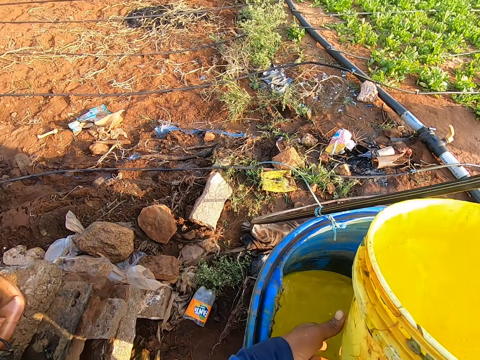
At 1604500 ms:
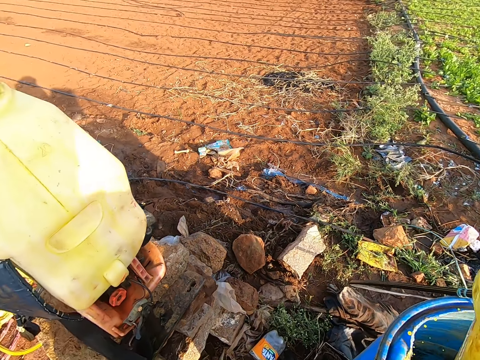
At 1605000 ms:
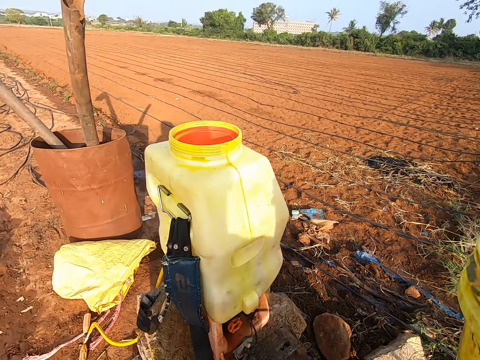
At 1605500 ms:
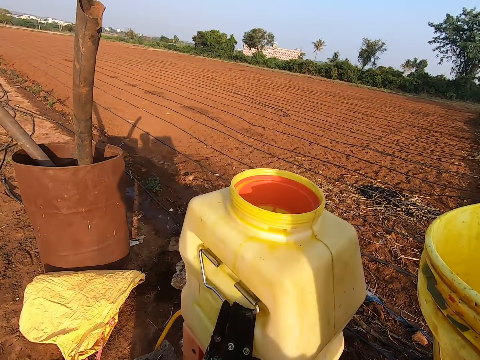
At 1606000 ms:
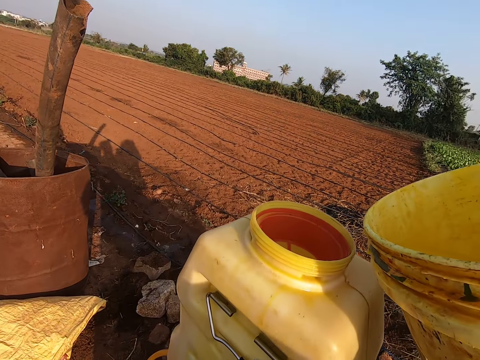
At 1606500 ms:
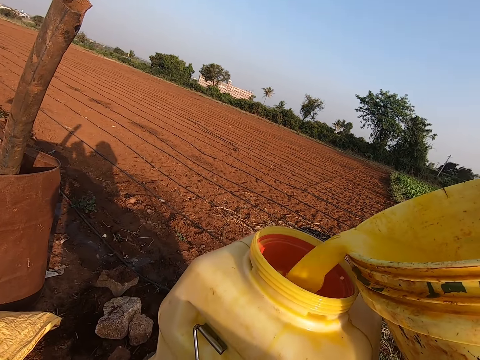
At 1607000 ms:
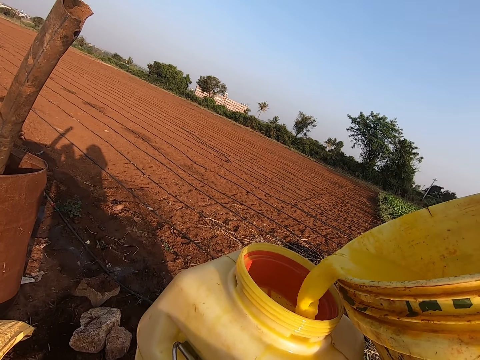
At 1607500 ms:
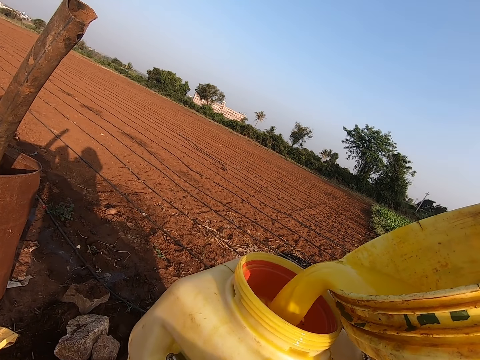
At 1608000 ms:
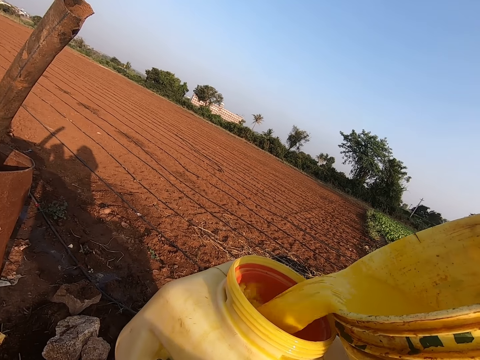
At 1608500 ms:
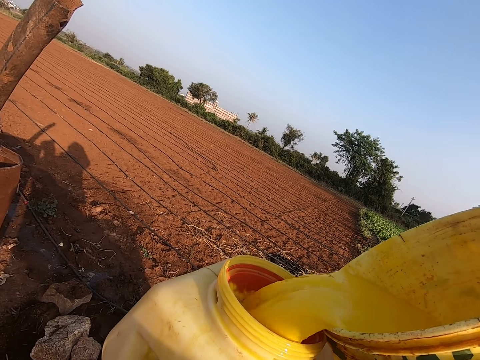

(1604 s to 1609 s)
The camera wearer holds the bucket with his hands. He pours the fumigant in the bucket into the knapsack sprayer tank with his hands.

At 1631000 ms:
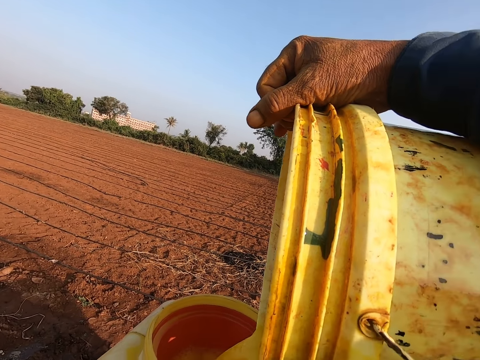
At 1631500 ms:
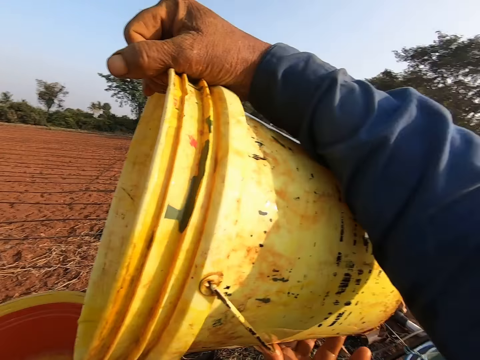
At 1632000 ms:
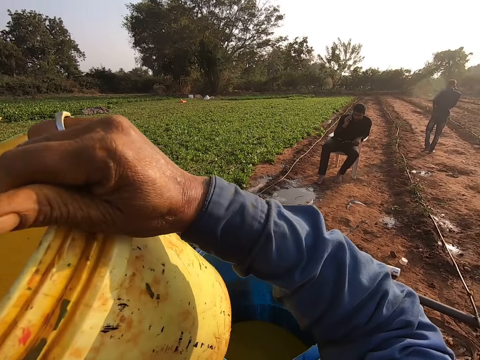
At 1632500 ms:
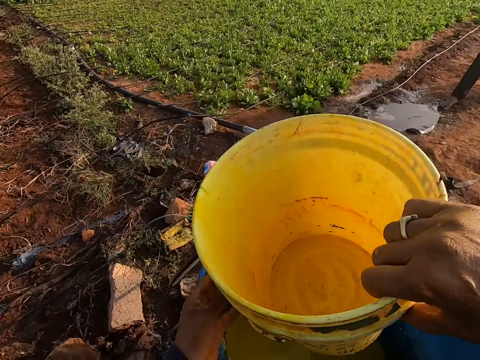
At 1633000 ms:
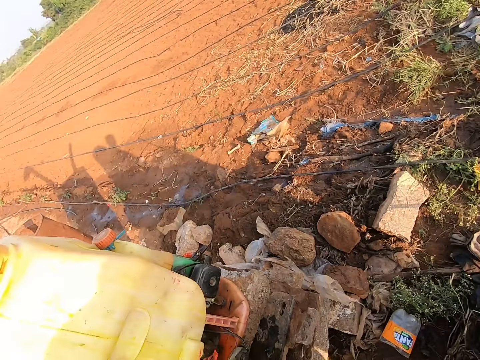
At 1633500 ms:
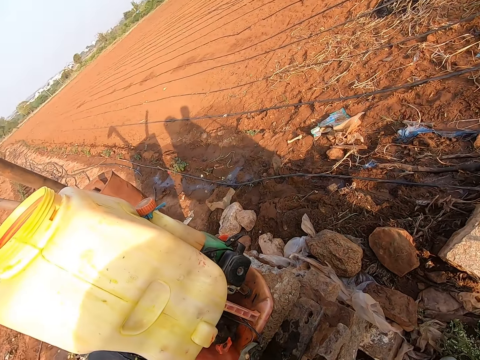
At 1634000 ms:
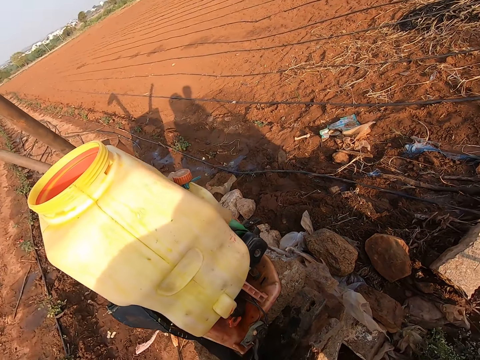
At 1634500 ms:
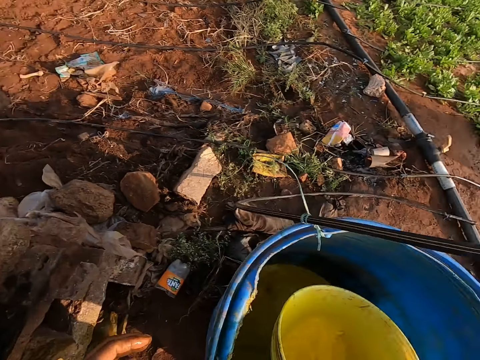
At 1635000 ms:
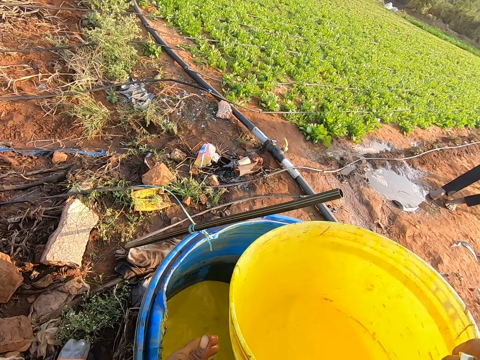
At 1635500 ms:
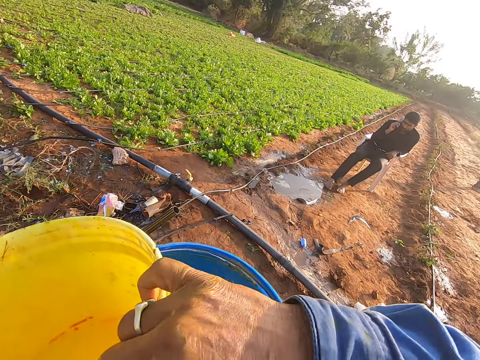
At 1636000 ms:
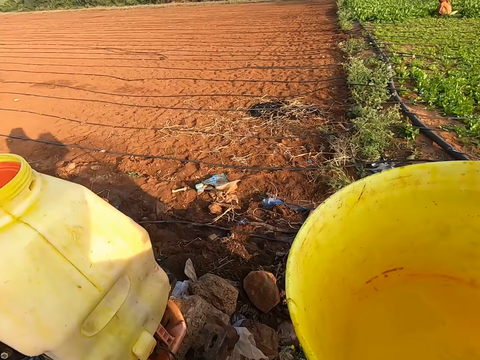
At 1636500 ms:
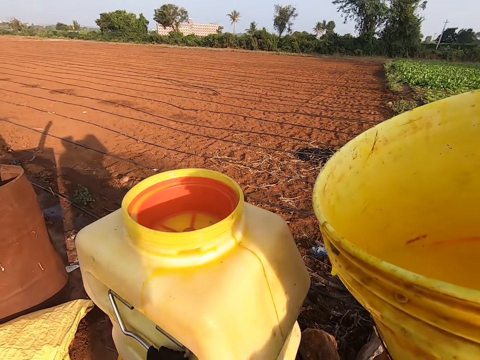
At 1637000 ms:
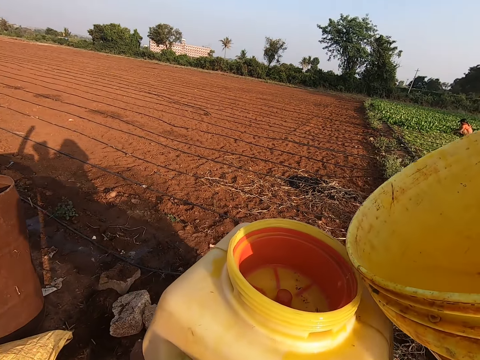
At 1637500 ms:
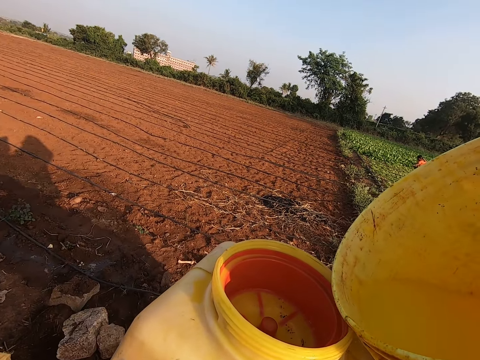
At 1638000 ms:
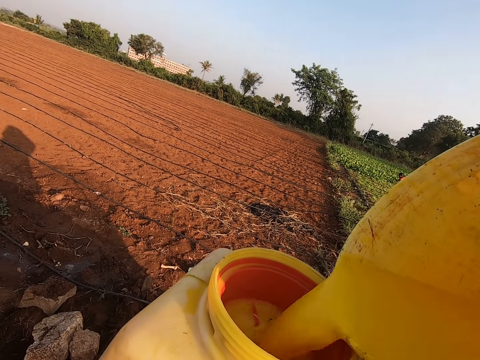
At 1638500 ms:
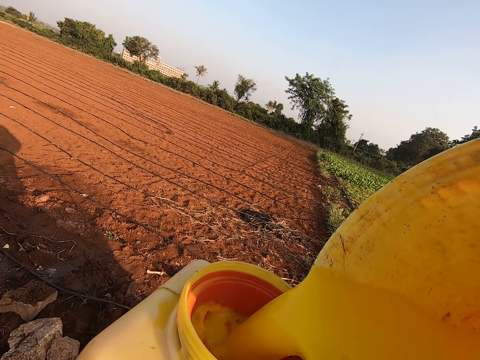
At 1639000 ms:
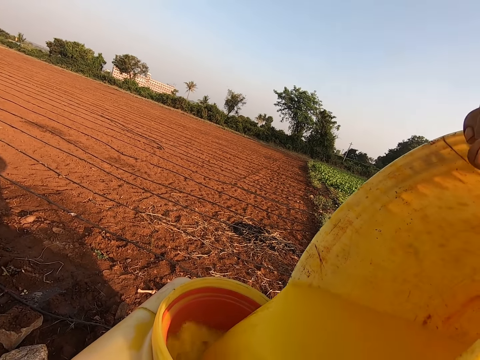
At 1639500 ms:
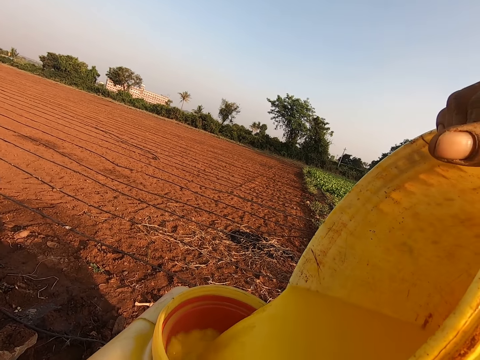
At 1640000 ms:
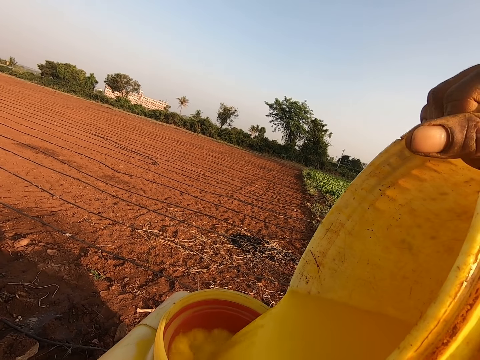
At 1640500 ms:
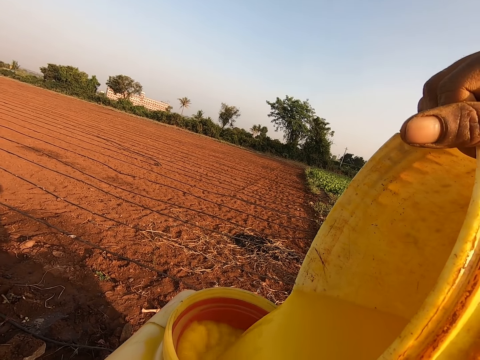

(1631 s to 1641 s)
The camera wearer dips the bucket into the drum container with his right hand. He stands on the ground. He carries fumigant with the bucket from the drum container with his right hand. He interacts with a man. He pours the chemicals from the bucket into the fumigation backpack or pesticide backpack sprayer with both hands.

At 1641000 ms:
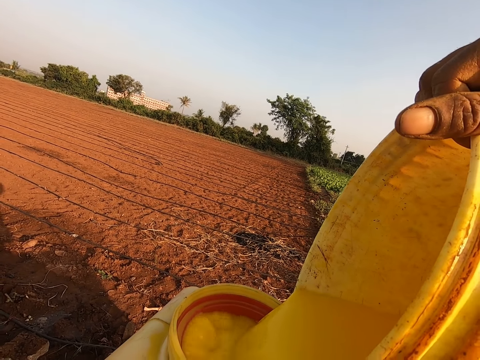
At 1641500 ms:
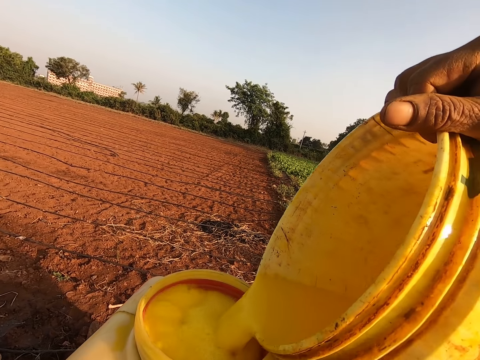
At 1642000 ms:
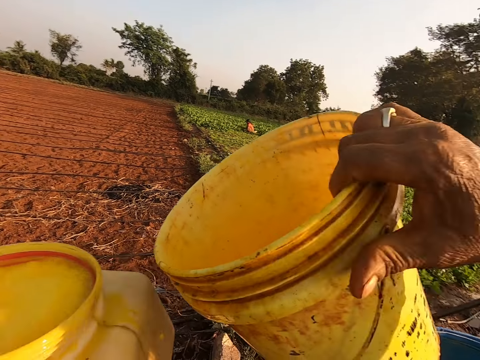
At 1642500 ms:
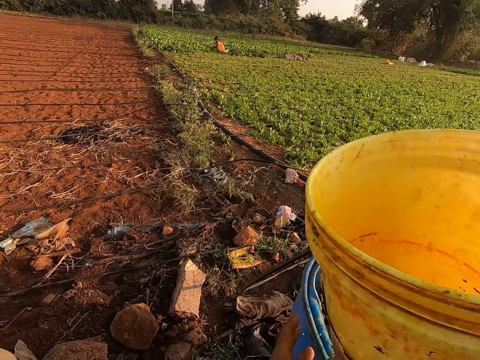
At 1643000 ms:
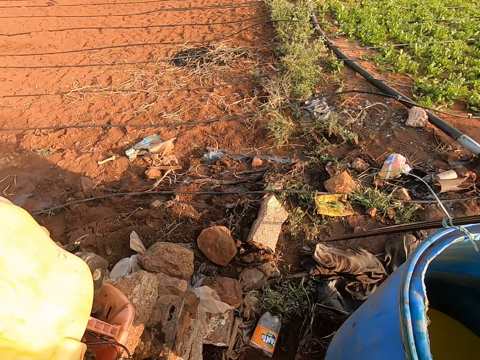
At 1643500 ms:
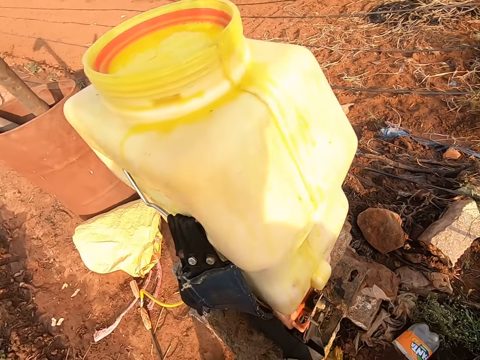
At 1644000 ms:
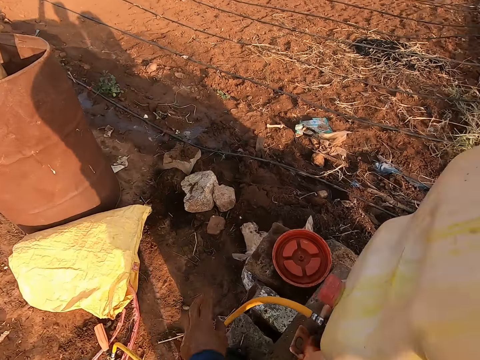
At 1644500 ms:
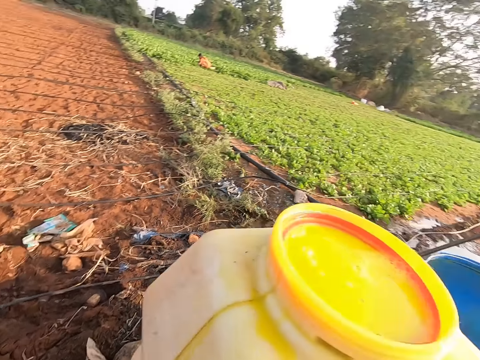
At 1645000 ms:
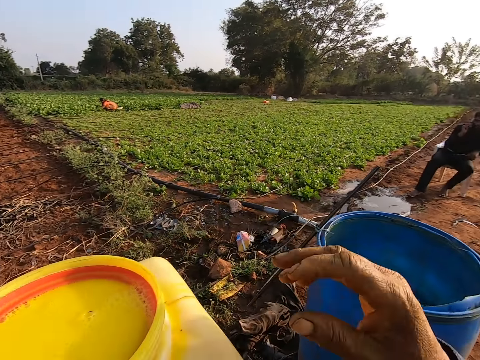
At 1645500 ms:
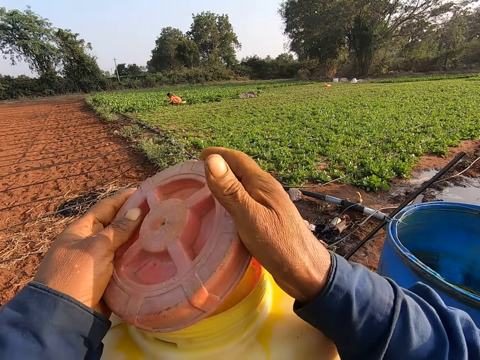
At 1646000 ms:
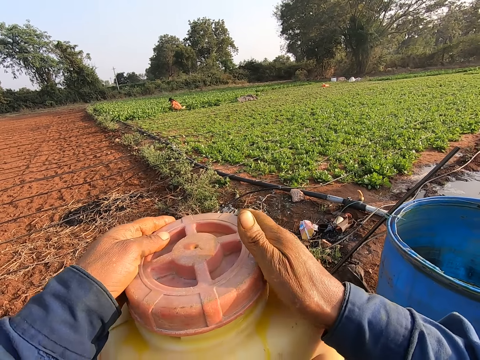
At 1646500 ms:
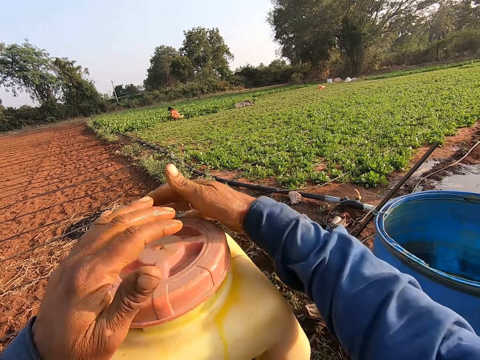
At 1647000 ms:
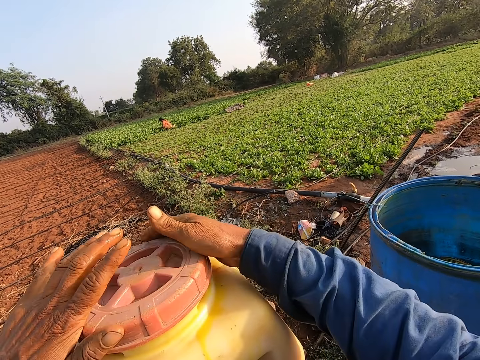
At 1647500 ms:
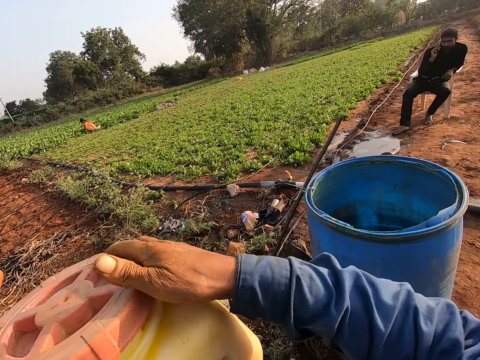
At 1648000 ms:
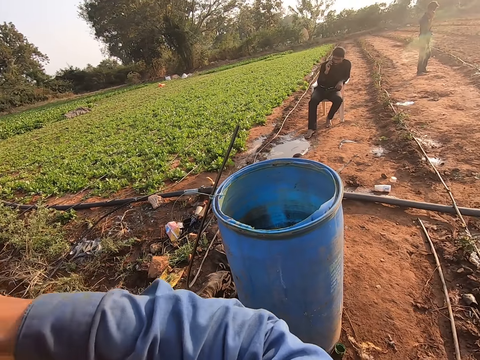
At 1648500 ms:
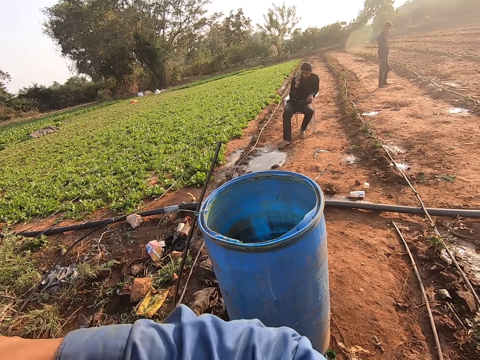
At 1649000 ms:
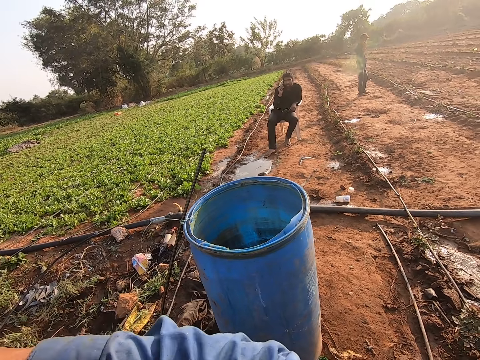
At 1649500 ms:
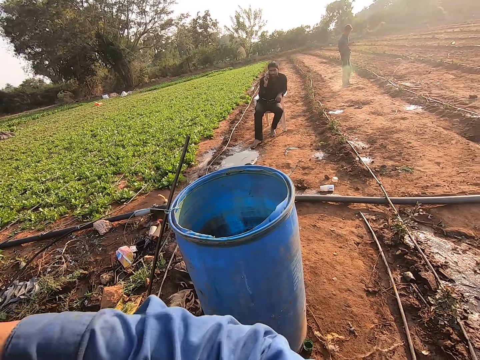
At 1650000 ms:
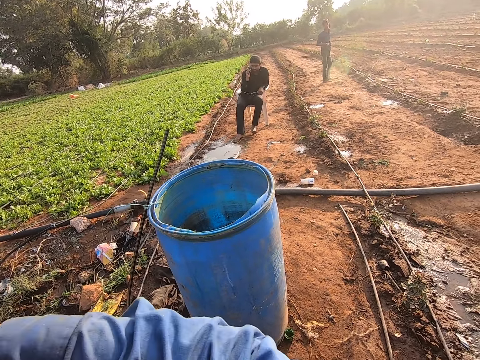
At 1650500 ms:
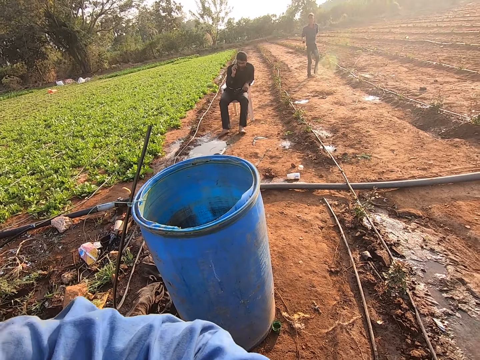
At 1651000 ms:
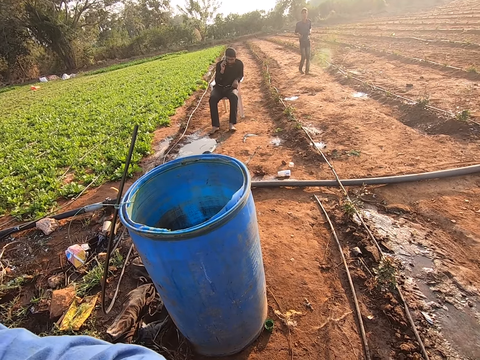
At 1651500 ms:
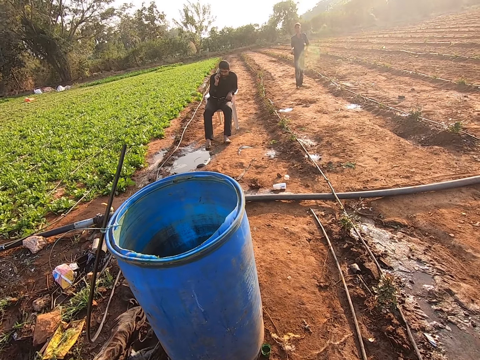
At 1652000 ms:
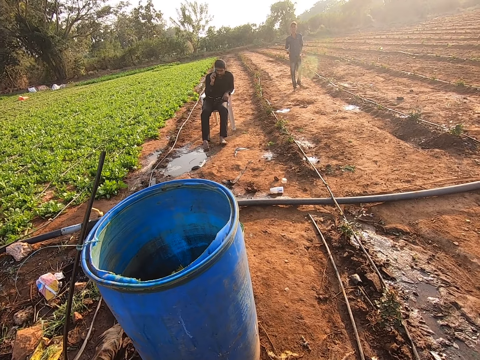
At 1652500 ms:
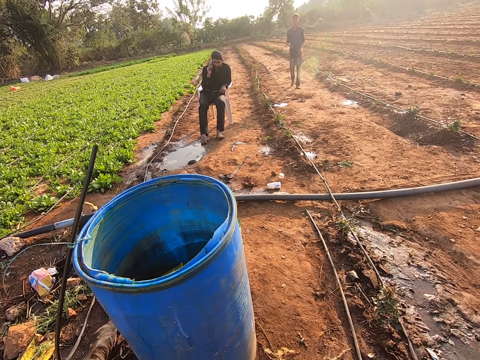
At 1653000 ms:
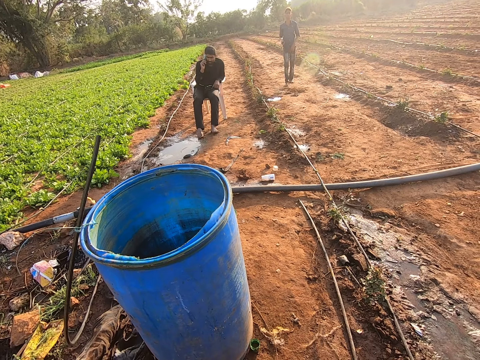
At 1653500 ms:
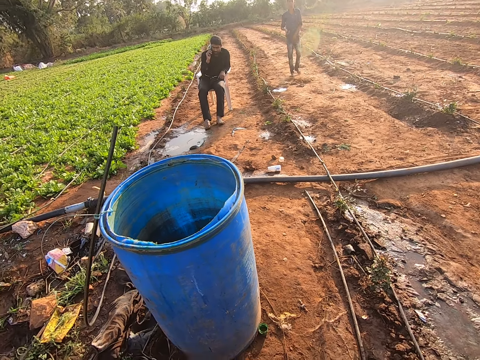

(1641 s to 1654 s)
The camera wearer drops the bucket into a drum with both hands. He picks up the fumigation backpack cover with his left hand. He moves around. He covers the fumigation backpack with both hands. He looks around.
